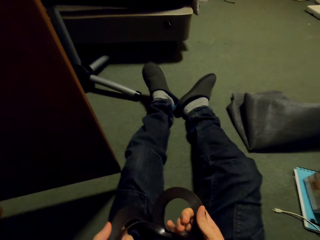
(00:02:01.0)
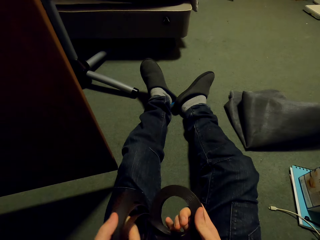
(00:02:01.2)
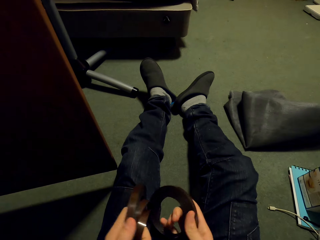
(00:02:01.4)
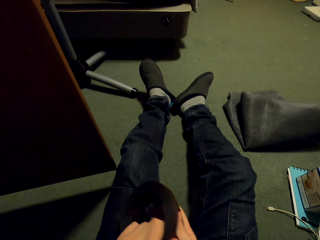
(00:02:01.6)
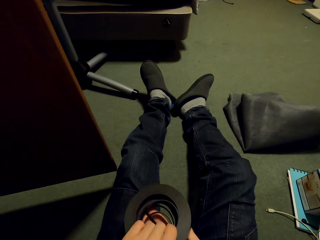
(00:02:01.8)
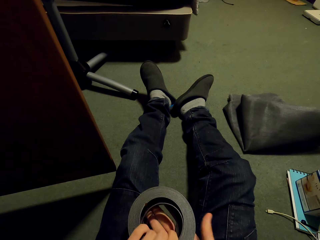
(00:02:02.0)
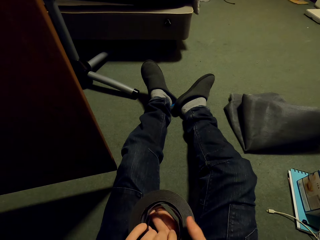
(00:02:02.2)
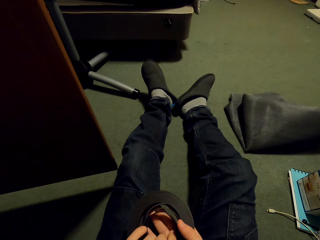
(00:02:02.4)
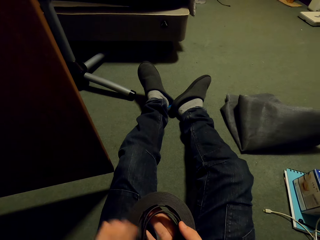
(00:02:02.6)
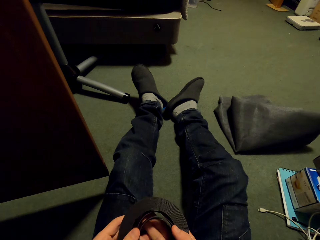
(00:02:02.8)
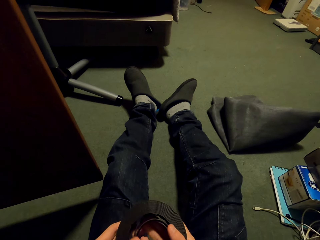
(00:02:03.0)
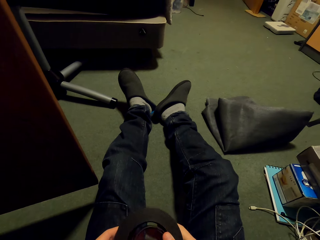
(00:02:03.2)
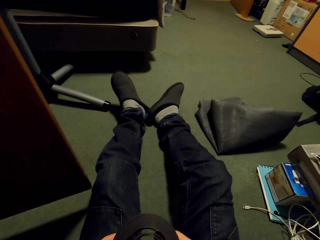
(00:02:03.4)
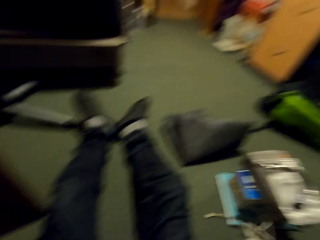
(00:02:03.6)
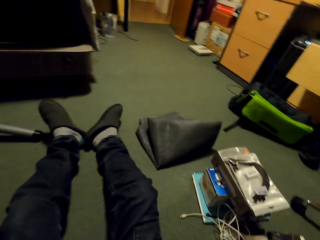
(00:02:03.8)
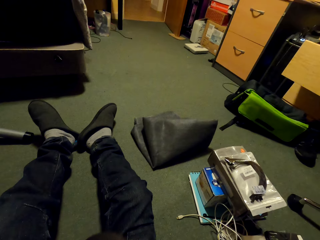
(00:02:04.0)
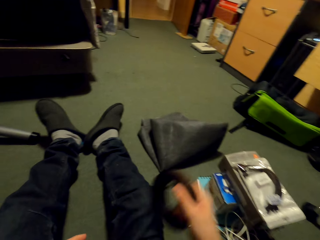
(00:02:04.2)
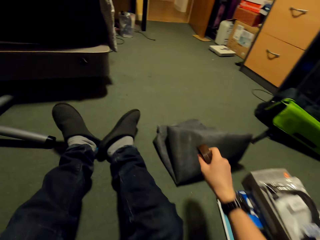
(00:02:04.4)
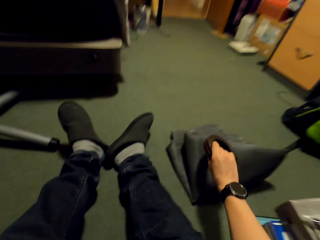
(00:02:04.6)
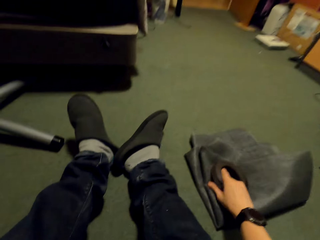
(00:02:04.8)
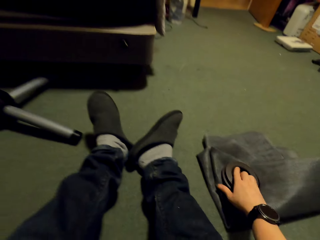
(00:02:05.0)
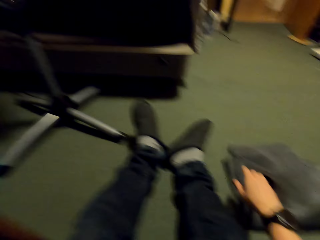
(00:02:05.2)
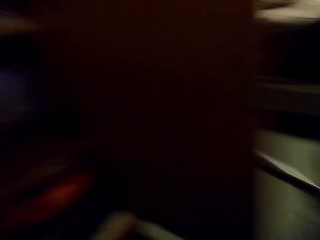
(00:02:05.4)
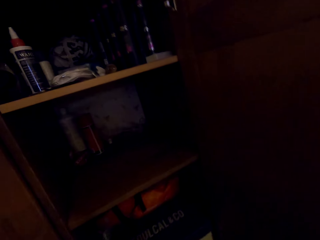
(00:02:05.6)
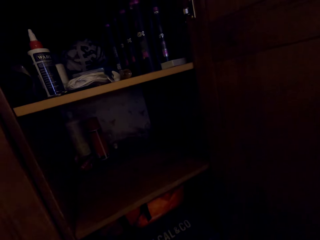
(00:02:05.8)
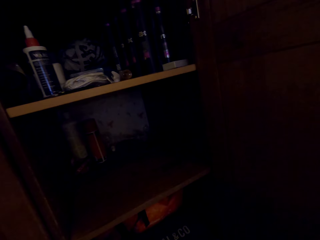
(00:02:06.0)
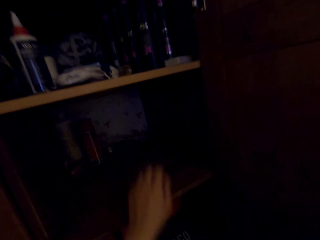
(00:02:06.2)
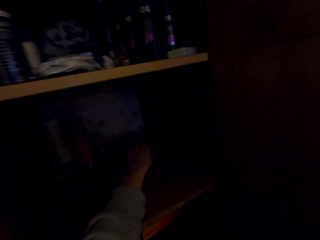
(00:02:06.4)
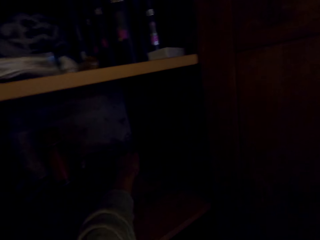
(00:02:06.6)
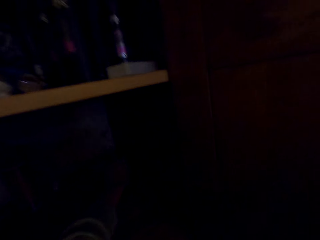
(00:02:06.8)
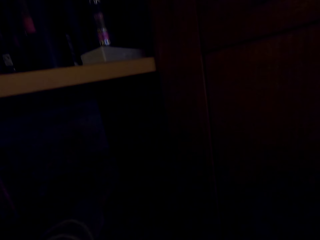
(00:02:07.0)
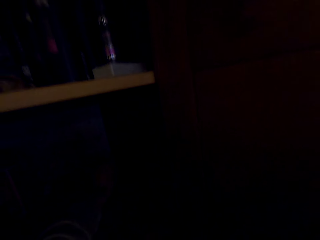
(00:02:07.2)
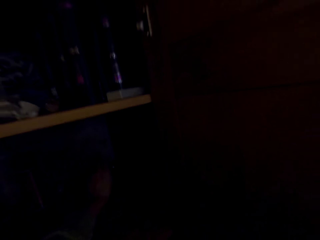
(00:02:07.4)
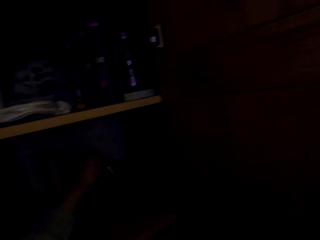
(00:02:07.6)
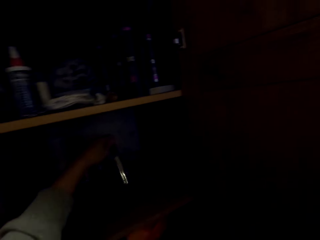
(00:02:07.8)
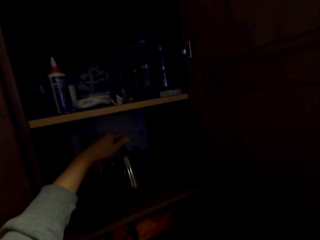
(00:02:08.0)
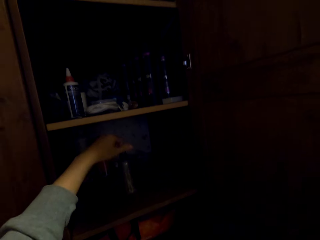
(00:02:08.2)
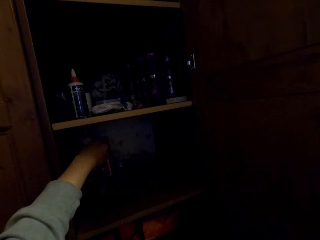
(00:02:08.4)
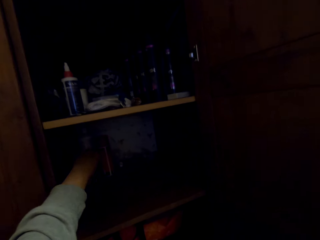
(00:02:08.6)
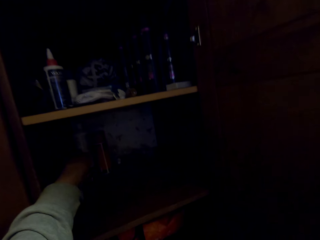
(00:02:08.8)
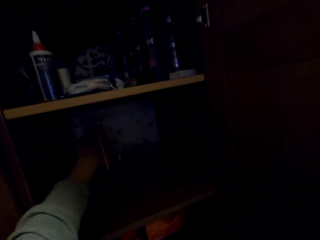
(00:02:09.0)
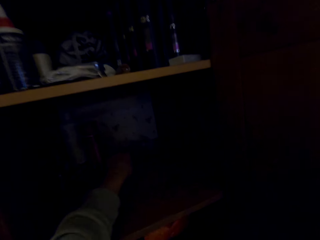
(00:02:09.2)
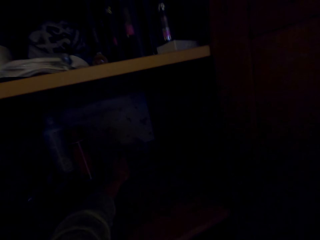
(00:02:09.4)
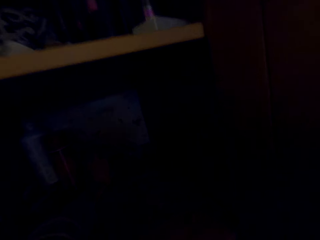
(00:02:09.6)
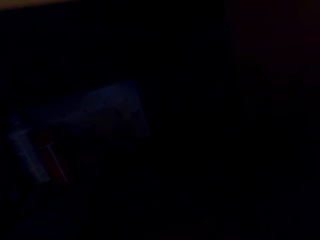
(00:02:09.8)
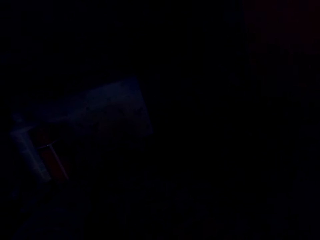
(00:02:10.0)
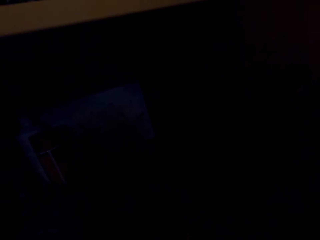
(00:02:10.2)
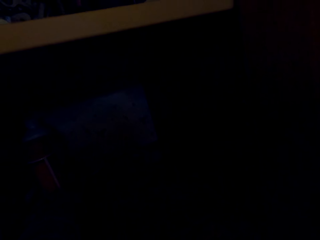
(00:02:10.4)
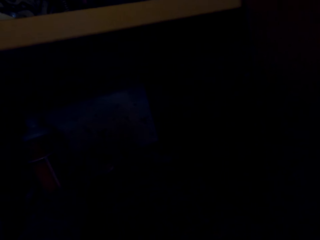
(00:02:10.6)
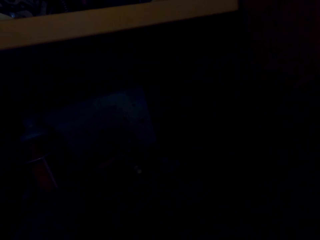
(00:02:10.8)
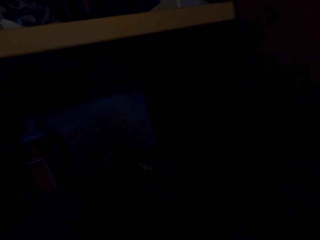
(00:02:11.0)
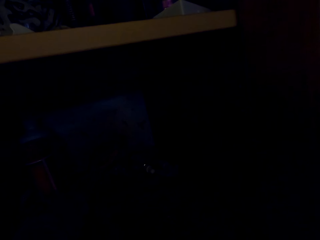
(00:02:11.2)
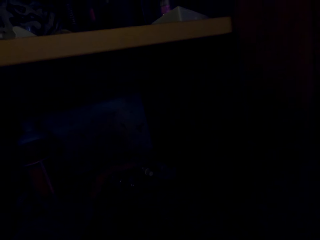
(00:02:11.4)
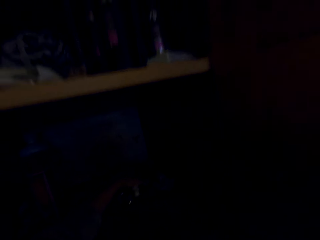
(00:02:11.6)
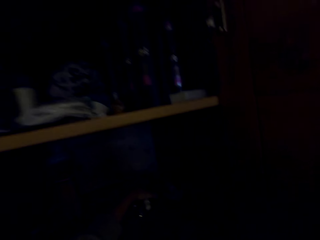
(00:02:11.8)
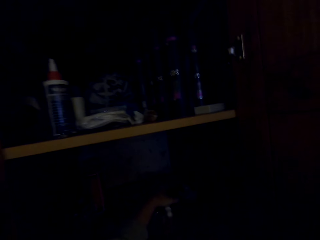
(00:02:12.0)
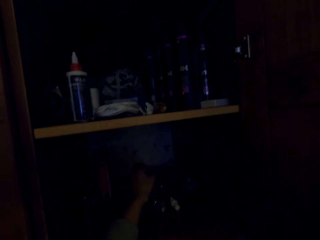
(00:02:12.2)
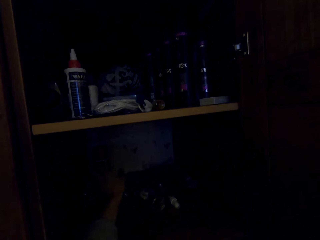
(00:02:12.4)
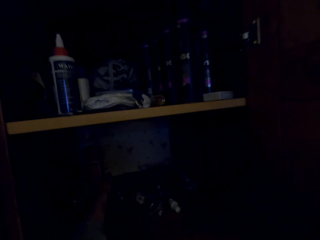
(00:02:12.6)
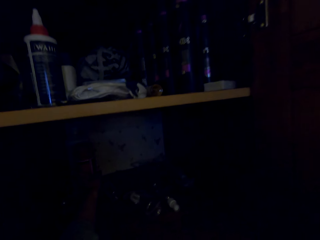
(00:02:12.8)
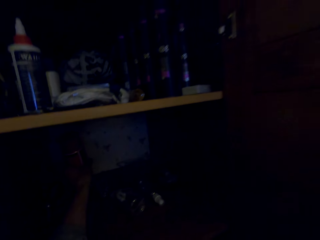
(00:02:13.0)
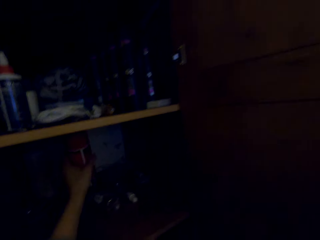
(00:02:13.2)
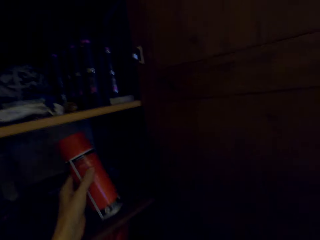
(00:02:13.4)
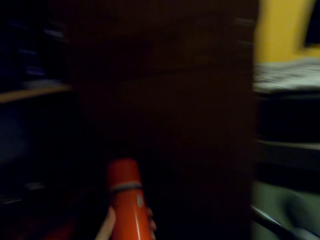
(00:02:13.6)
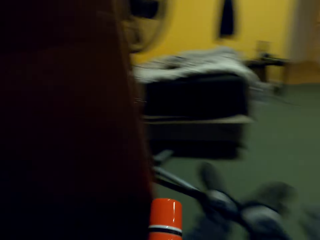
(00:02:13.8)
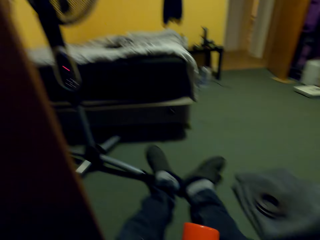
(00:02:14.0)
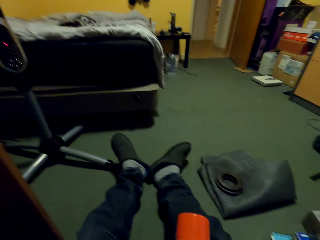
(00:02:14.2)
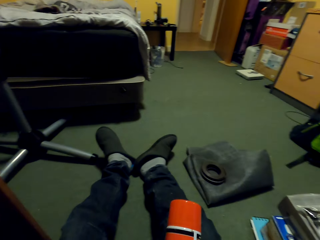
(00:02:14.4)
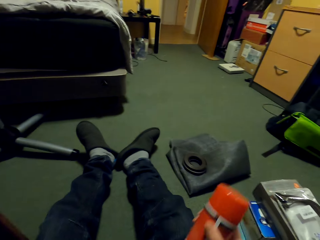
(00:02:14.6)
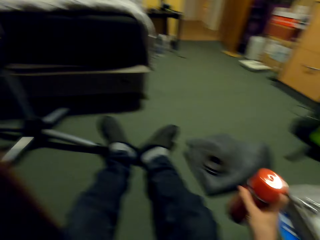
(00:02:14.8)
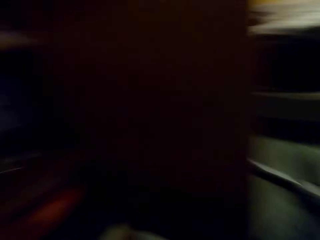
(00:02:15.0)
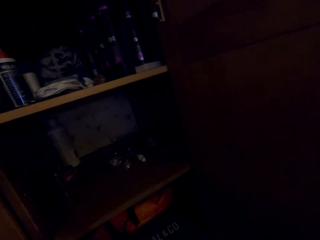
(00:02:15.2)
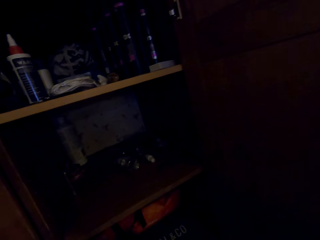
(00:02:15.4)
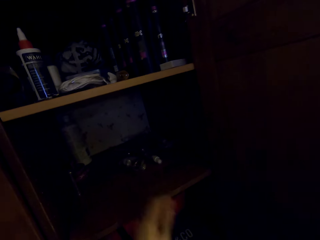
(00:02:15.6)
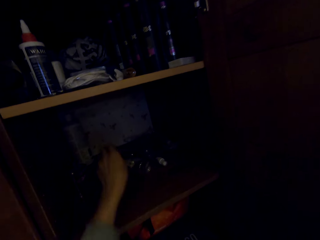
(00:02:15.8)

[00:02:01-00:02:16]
The camera wearer puts down something. They pick up something. They put the bottle away. They touch items in the cabinet. They pick up a bottle. They put down the bottle.

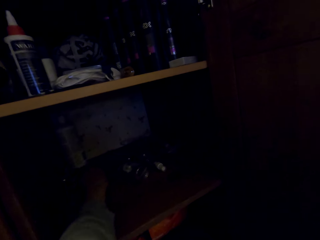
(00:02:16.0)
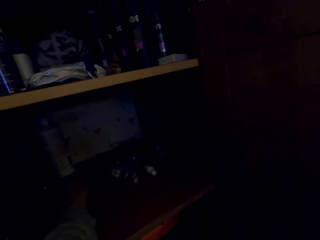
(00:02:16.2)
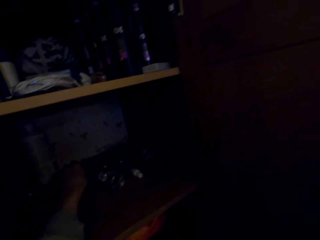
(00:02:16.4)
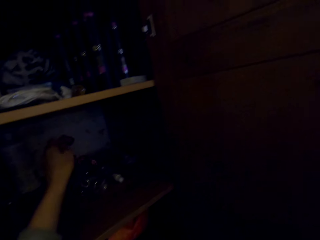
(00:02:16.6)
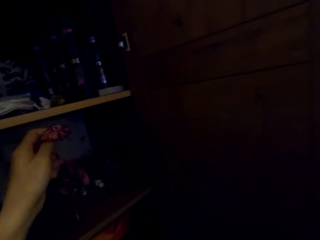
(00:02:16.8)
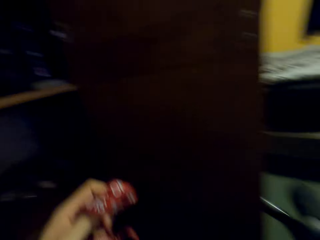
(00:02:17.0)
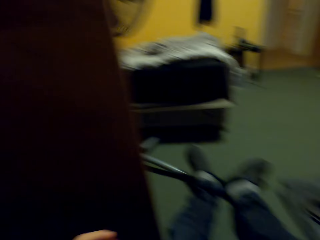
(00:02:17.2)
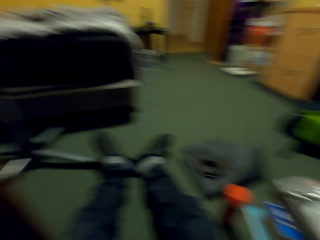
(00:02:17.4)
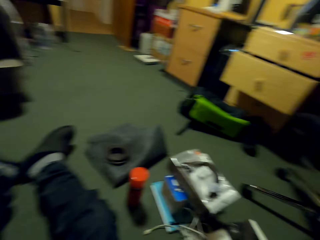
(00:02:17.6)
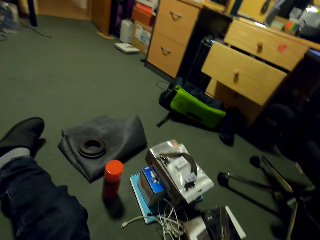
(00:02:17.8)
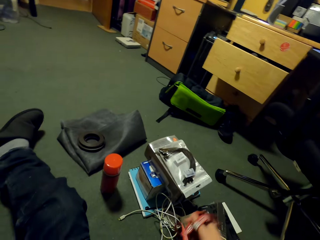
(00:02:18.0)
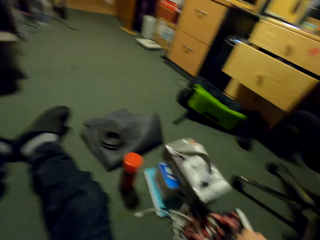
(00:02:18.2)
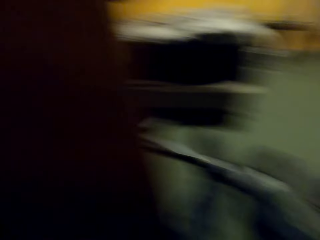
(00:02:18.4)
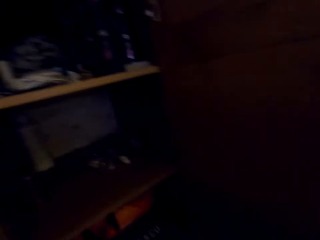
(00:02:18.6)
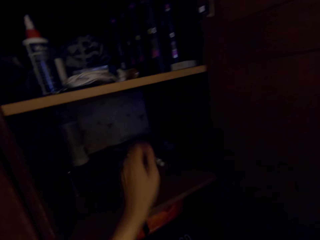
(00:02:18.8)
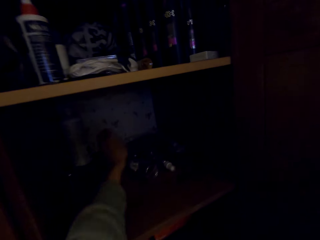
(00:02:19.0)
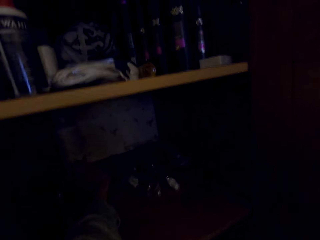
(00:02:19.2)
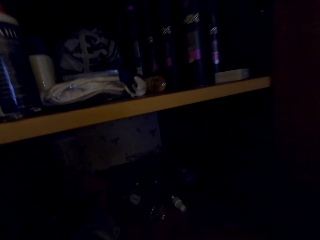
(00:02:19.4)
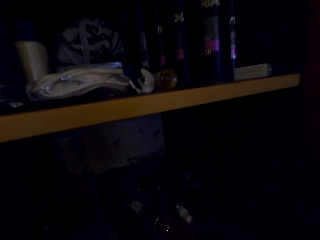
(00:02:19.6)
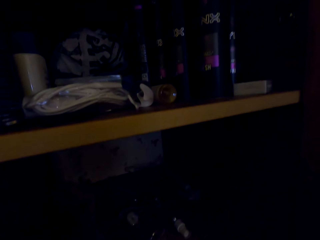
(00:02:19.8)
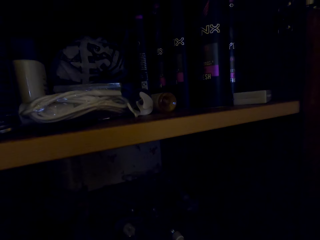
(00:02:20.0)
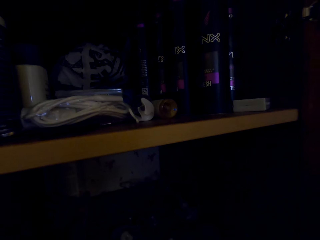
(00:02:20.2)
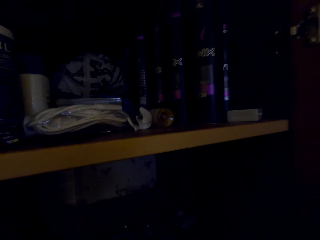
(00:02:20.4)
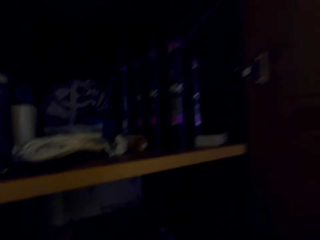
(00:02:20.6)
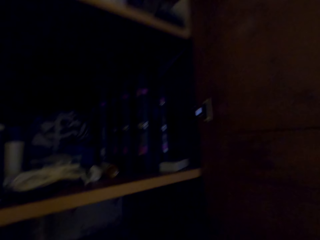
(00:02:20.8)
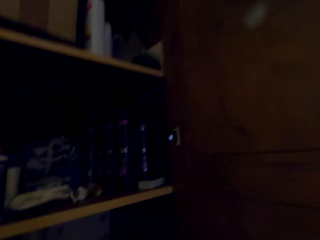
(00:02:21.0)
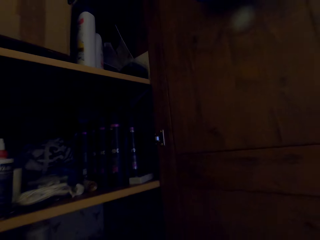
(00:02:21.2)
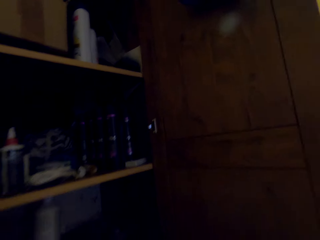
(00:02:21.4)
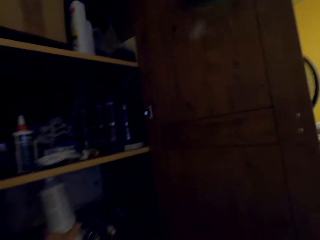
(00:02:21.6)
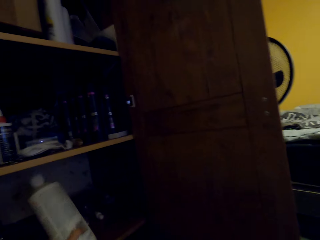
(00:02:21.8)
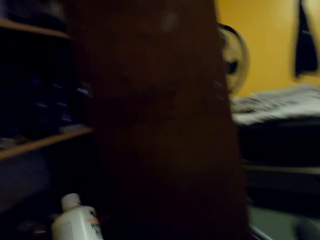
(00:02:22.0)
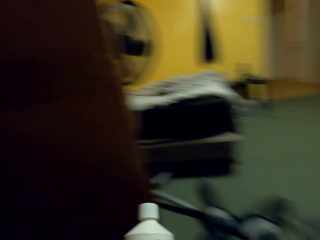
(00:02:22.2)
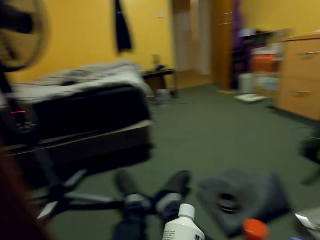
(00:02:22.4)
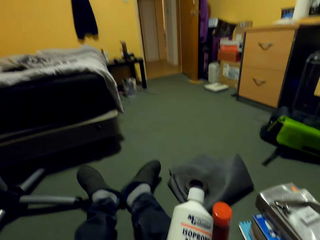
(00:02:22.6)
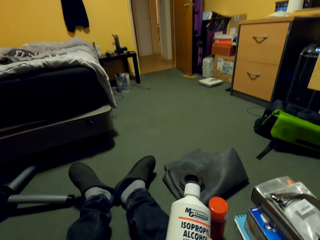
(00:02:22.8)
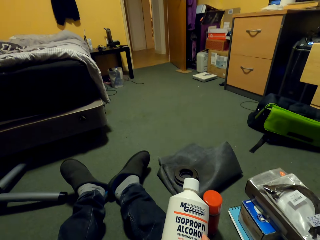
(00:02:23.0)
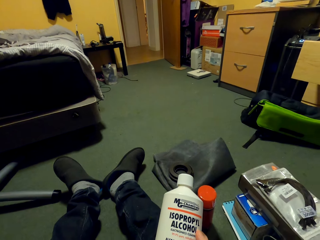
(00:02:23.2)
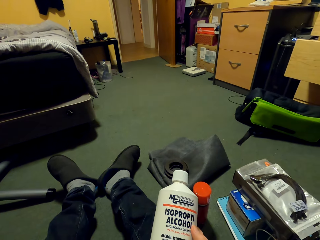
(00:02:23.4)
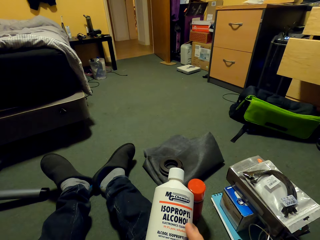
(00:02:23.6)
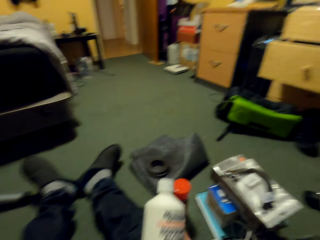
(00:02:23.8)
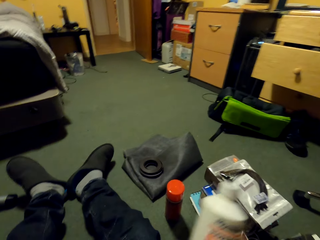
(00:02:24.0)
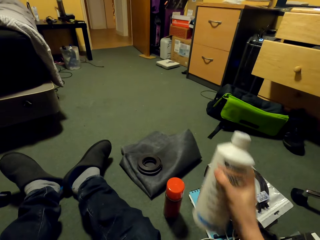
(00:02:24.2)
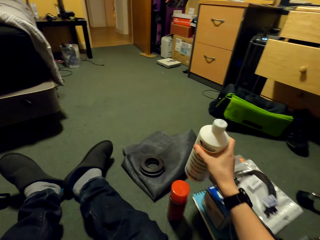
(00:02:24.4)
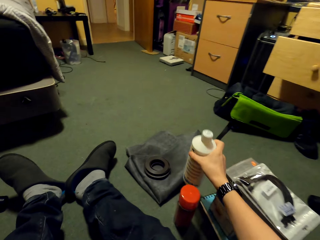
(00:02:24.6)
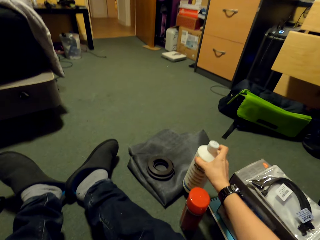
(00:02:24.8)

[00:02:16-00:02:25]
The camera wearer picks up something. They put the cable away. They pick up a small bottle.
